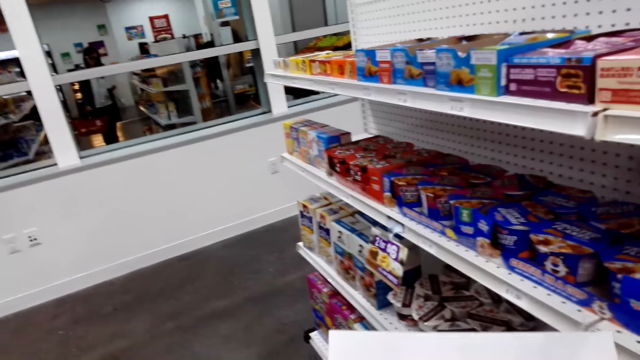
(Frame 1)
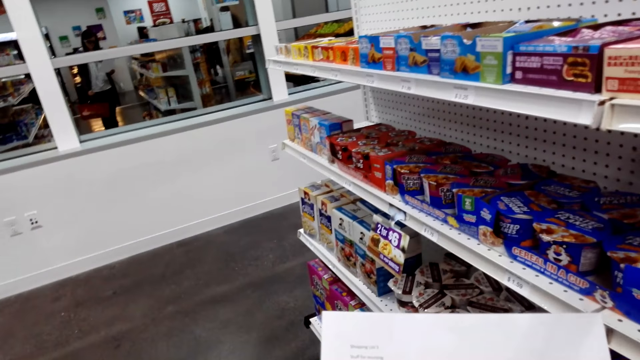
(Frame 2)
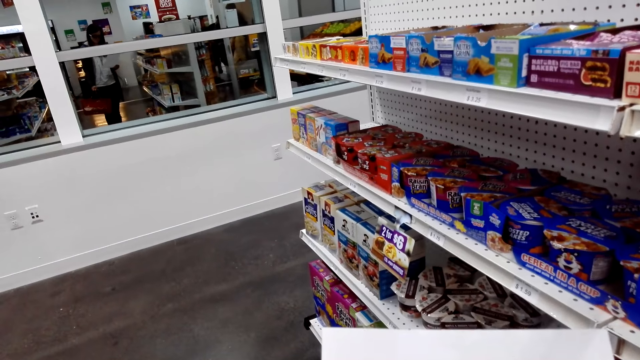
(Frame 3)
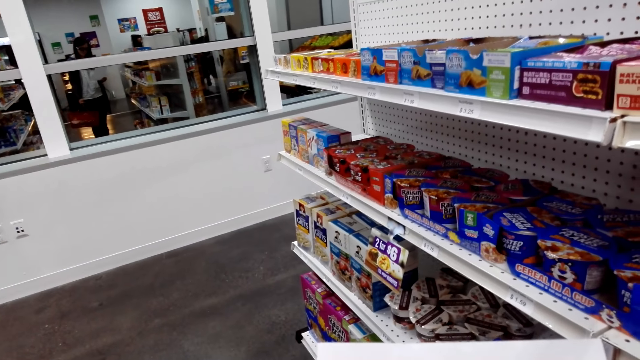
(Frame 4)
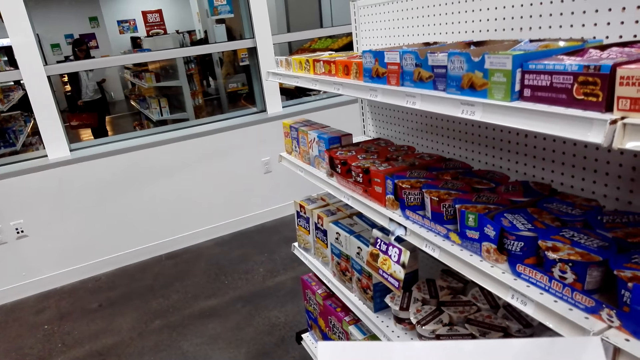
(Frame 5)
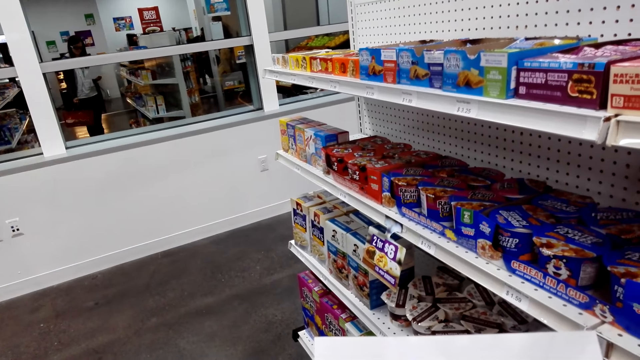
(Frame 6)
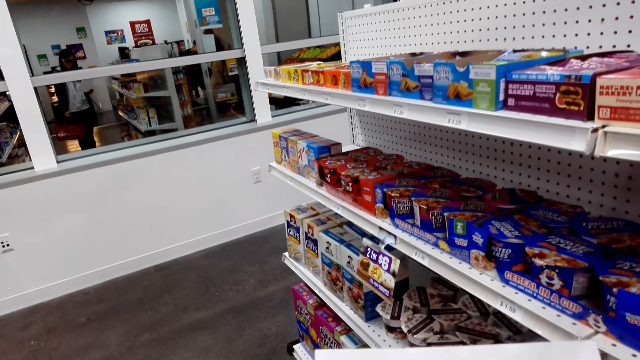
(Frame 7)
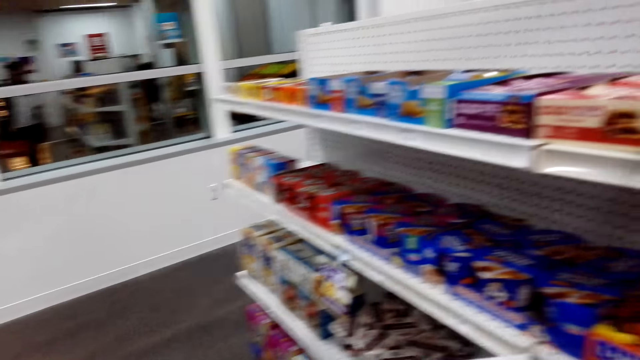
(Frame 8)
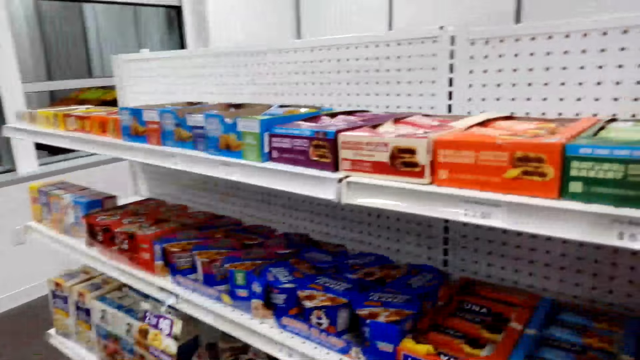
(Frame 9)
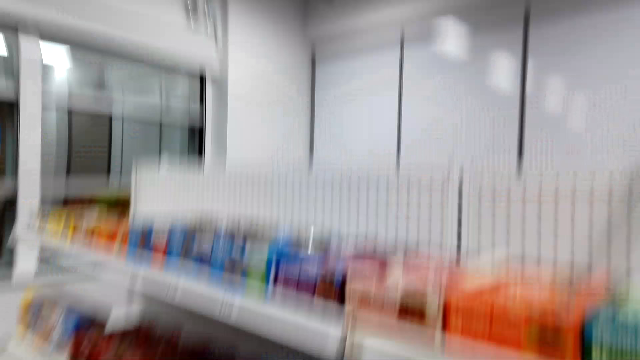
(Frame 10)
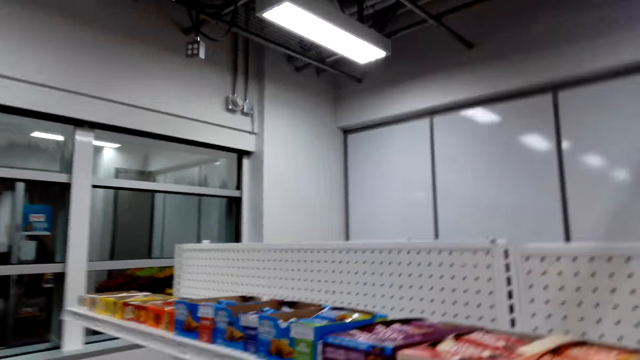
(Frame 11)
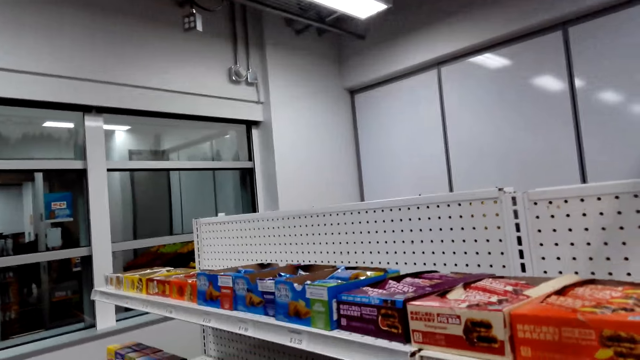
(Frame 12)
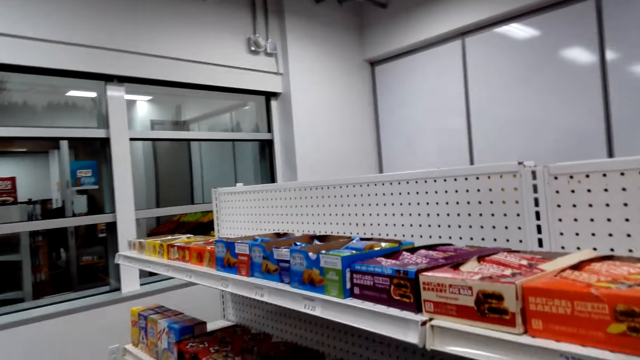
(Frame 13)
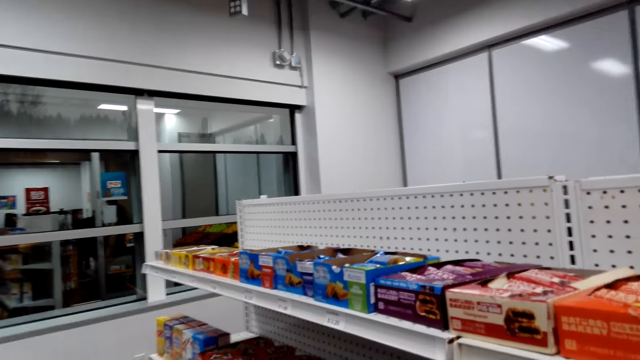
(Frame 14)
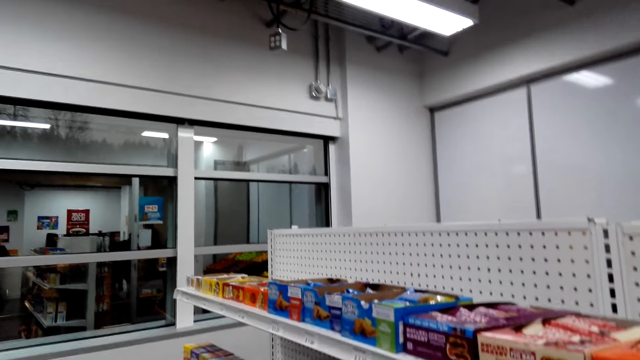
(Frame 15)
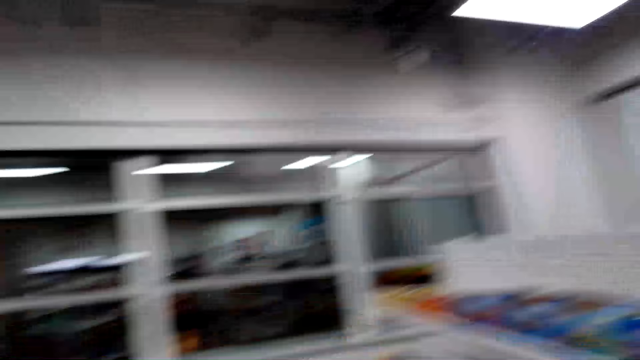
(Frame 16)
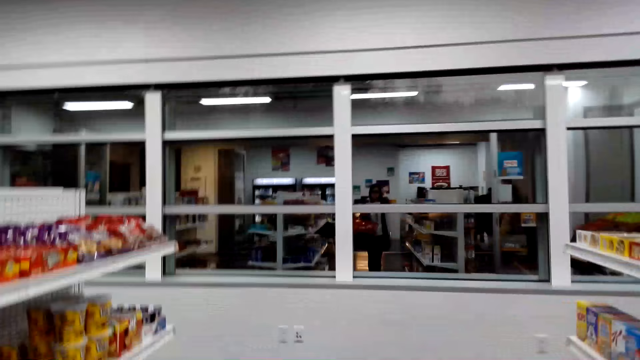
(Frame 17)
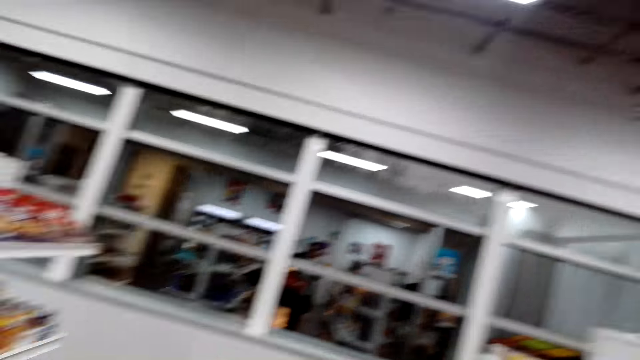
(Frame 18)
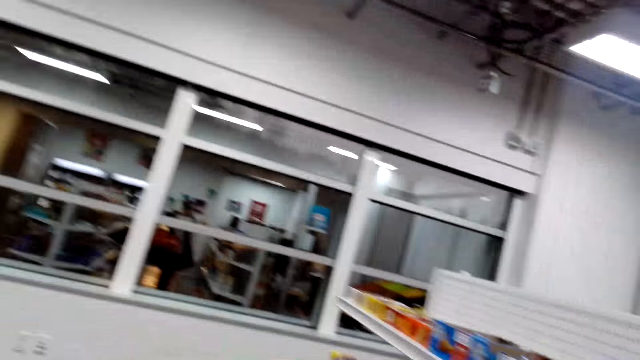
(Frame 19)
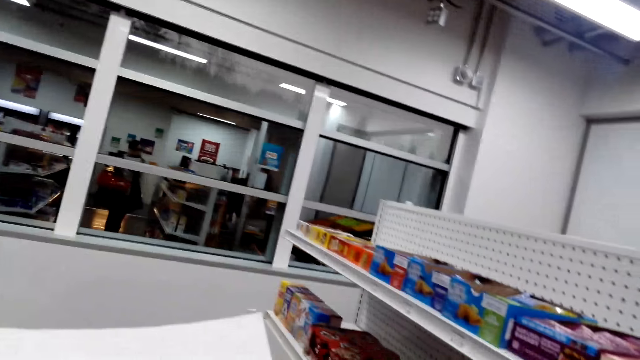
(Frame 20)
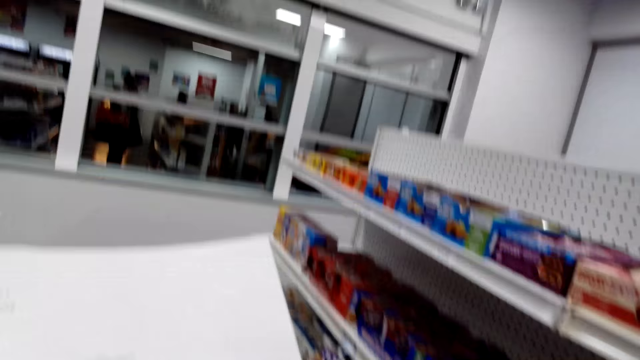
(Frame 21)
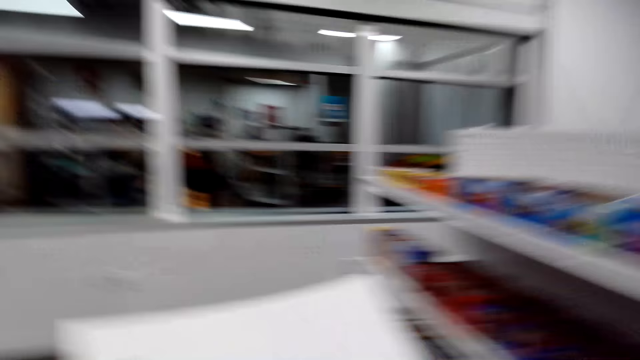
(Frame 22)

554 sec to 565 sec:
The camera wearer reads the paper. They look around.

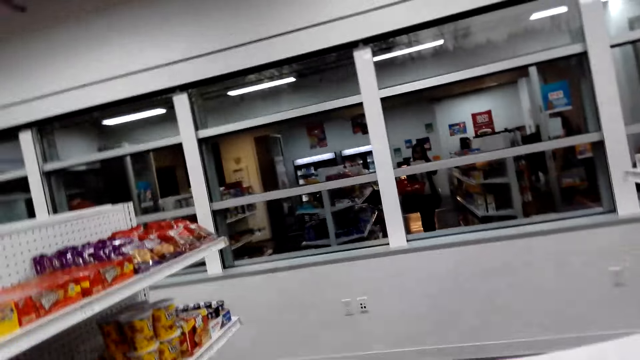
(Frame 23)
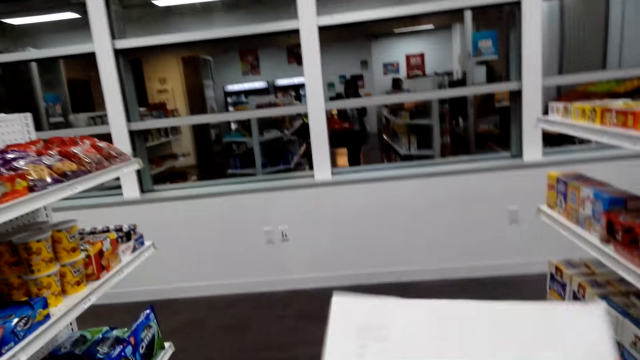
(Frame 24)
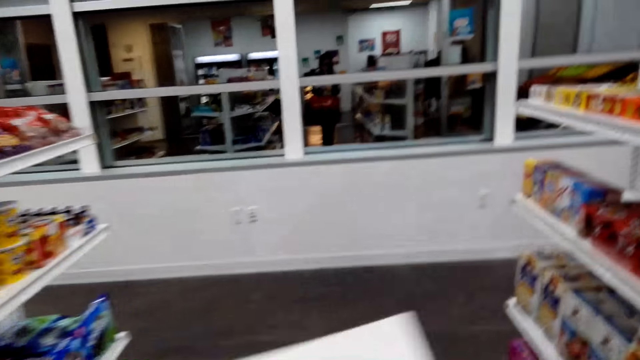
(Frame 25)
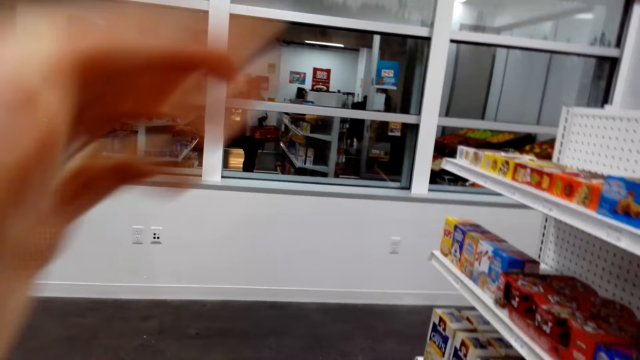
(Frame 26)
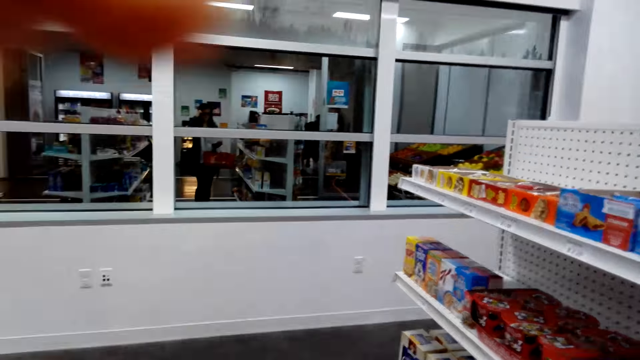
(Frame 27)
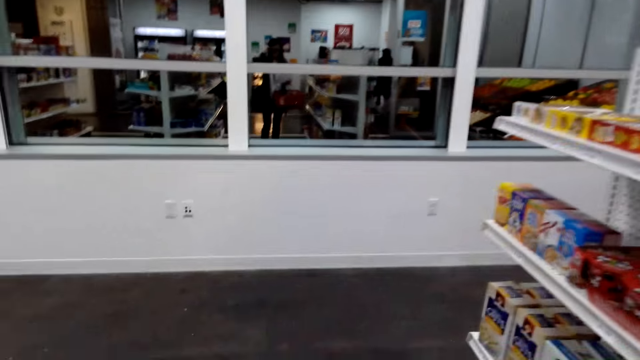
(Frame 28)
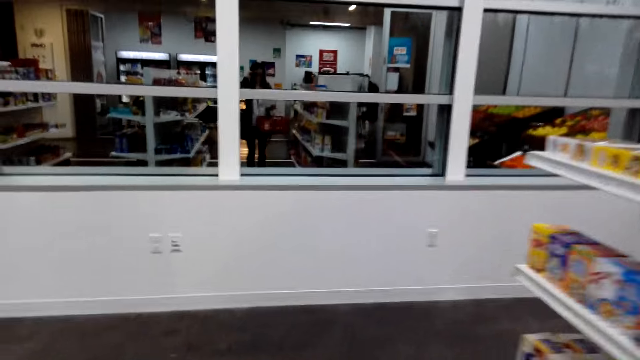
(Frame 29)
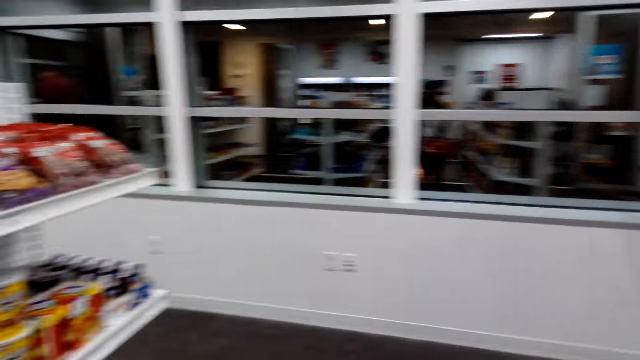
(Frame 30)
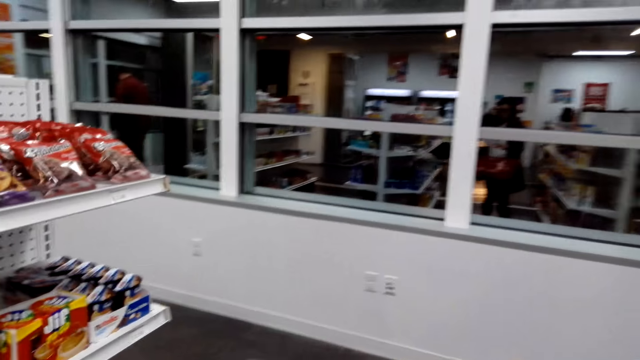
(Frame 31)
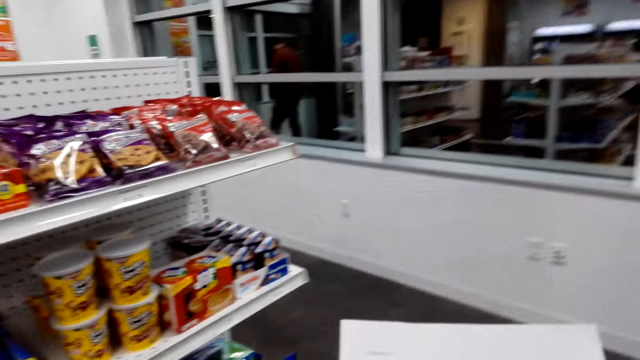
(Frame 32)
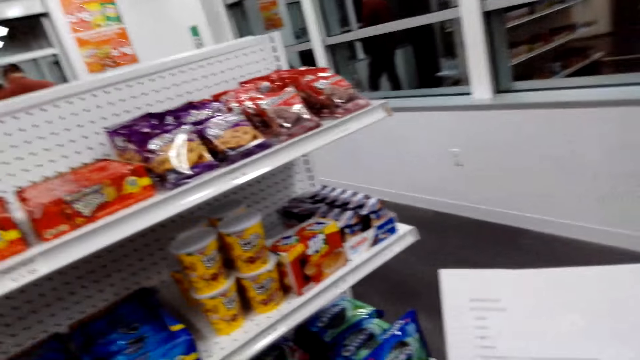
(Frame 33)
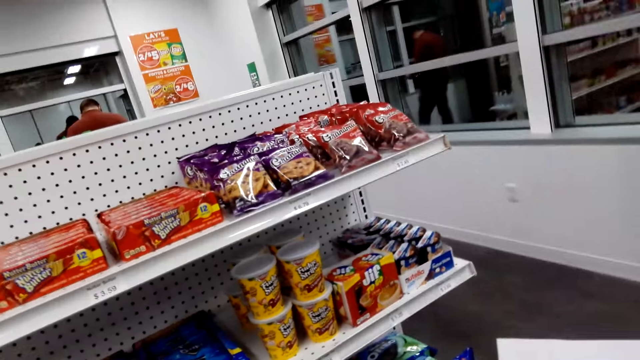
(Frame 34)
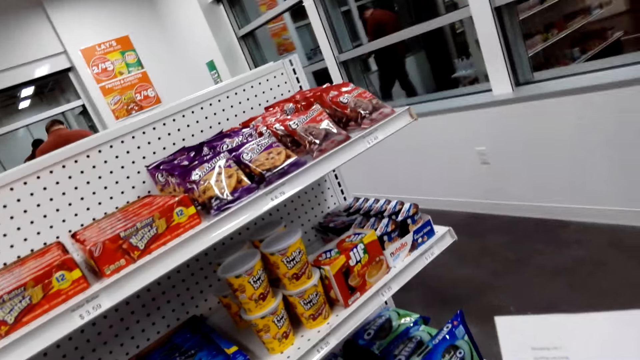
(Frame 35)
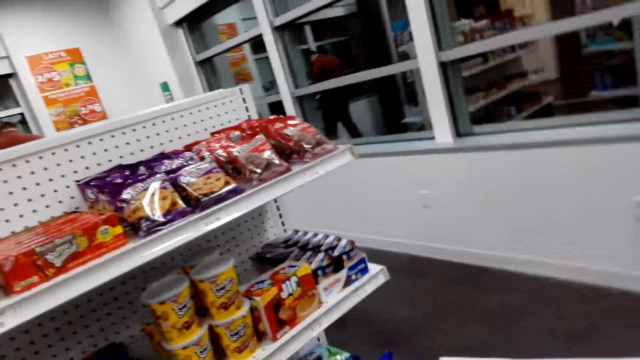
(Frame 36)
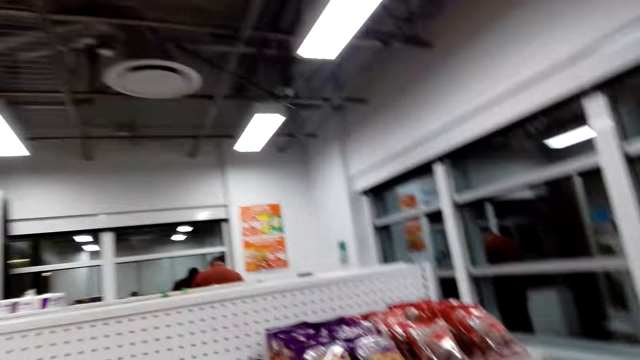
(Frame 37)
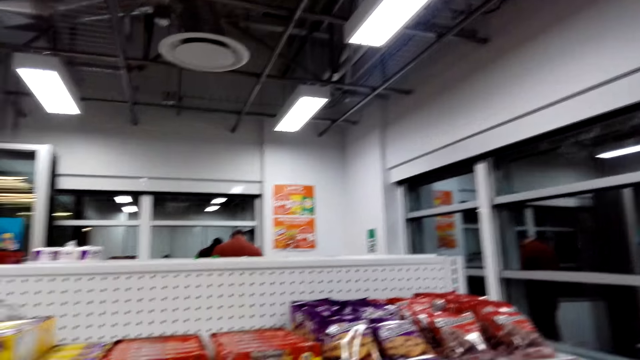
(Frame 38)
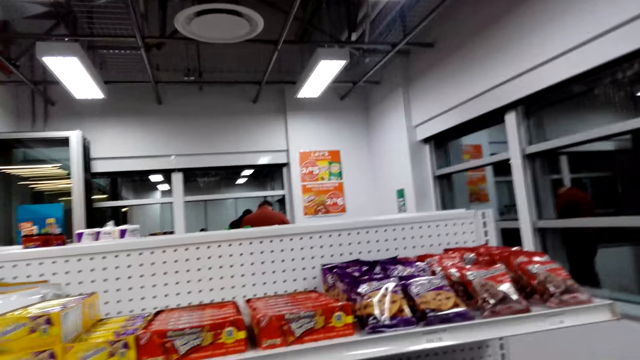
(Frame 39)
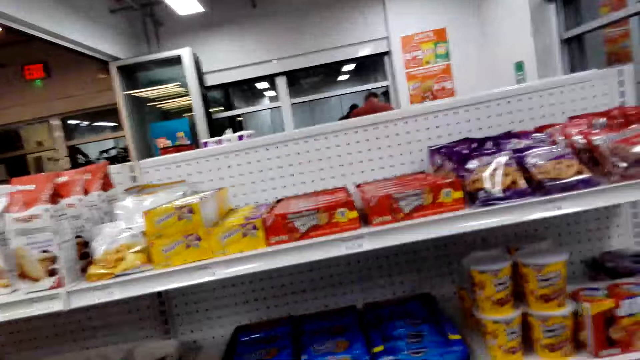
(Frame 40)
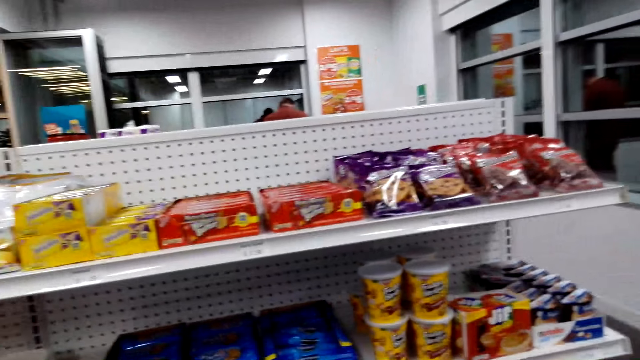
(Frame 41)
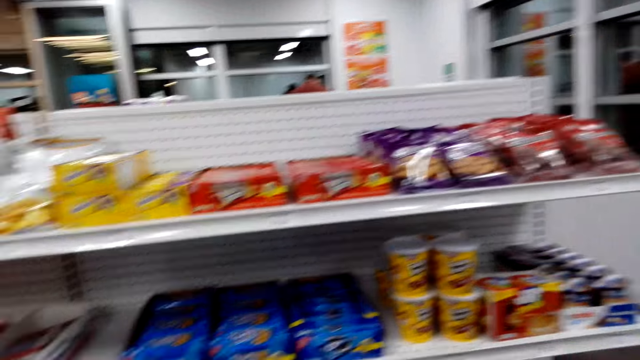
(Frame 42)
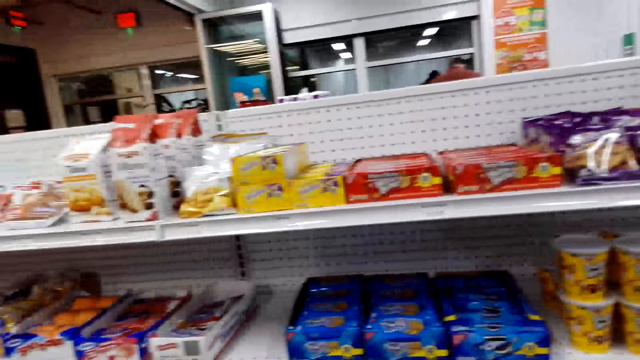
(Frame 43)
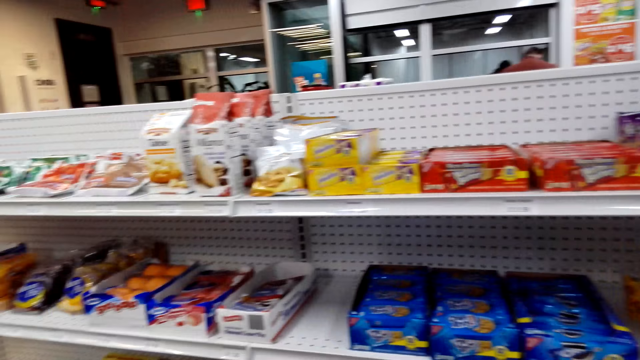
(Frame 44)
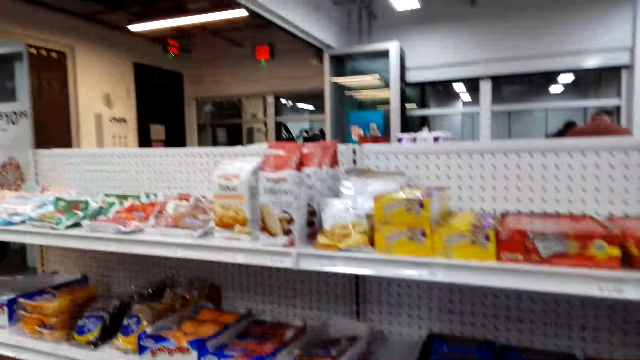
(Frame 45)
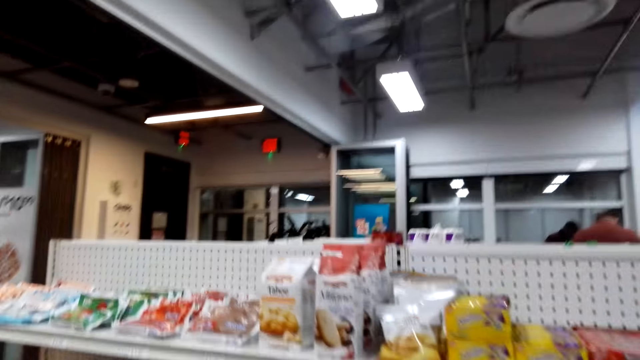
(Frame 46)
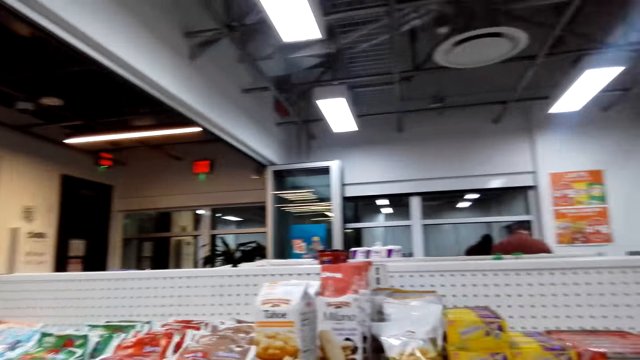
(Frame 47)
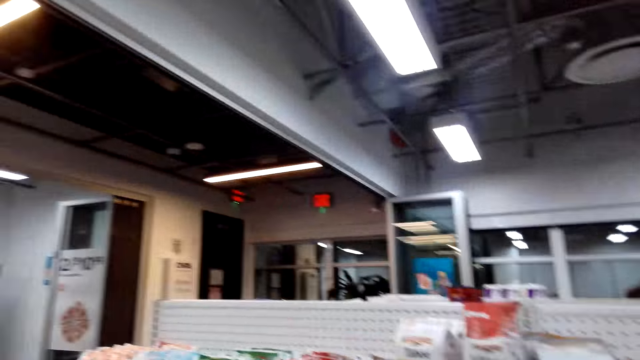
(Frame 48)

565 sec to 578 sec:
The camera wearer adjusts the camera. They walk around. They read the paper. They look around the shelves.
